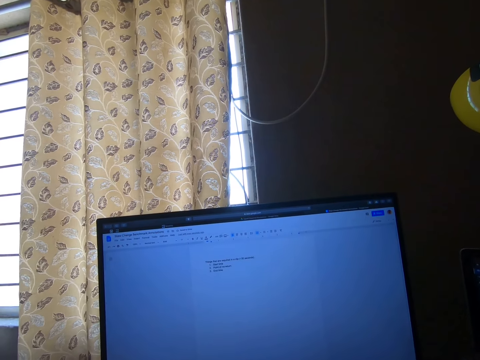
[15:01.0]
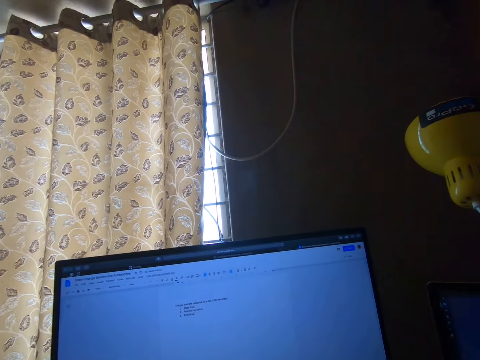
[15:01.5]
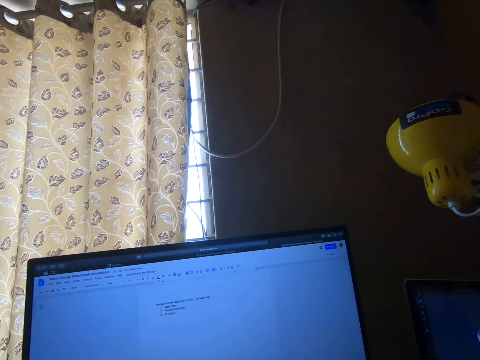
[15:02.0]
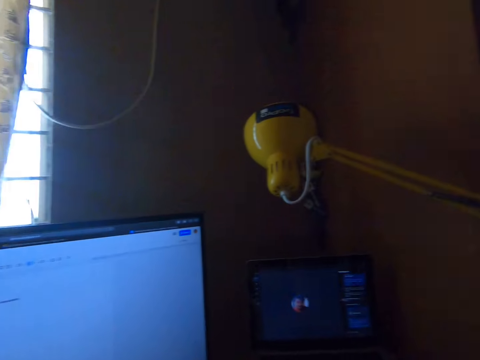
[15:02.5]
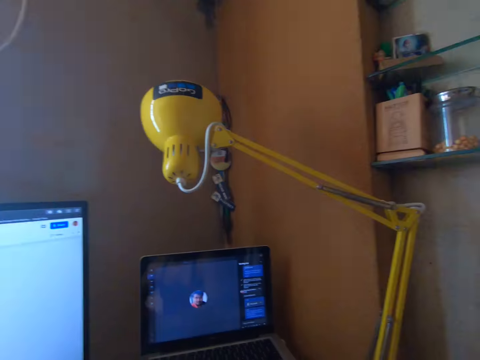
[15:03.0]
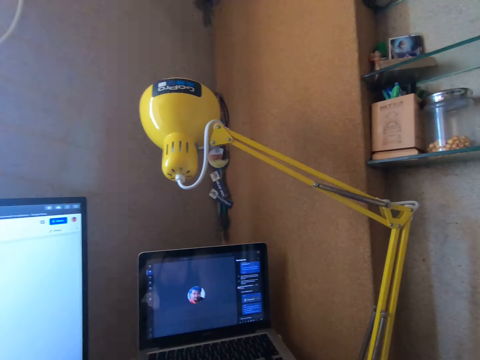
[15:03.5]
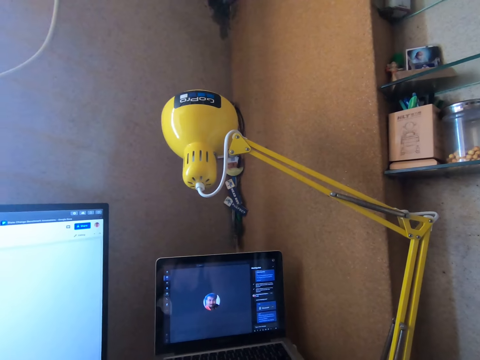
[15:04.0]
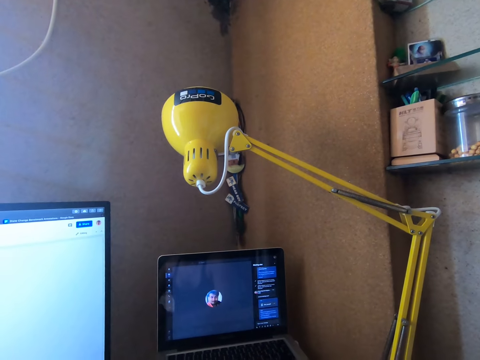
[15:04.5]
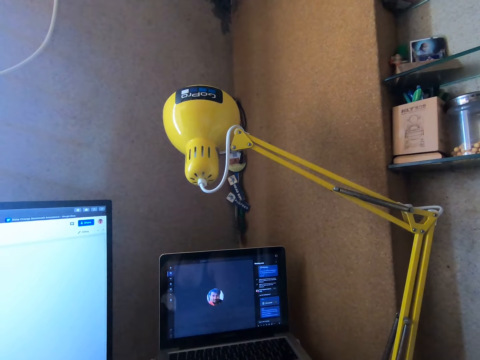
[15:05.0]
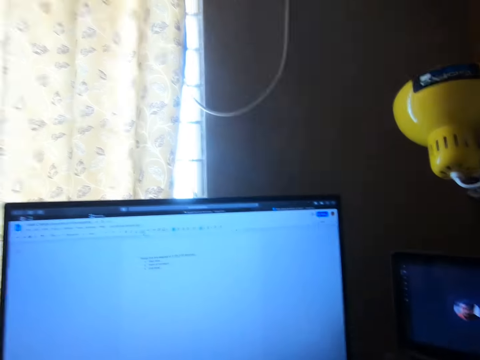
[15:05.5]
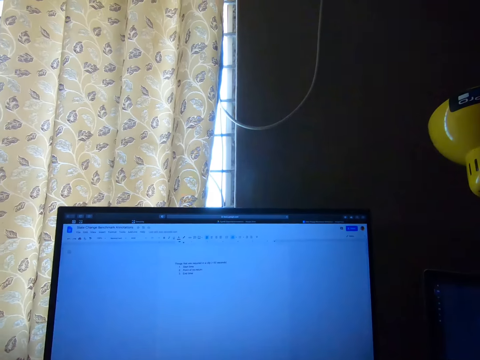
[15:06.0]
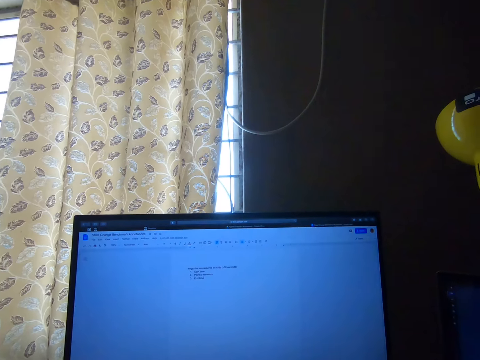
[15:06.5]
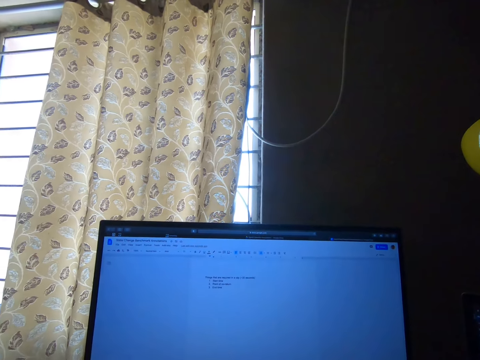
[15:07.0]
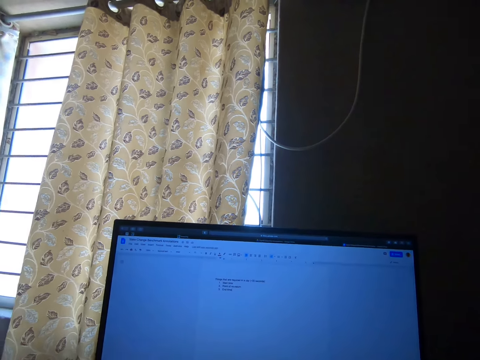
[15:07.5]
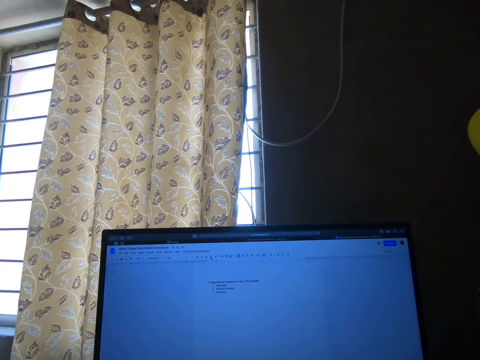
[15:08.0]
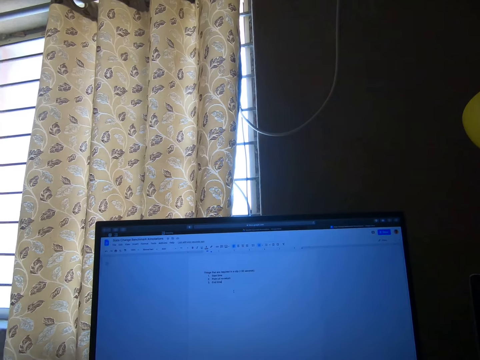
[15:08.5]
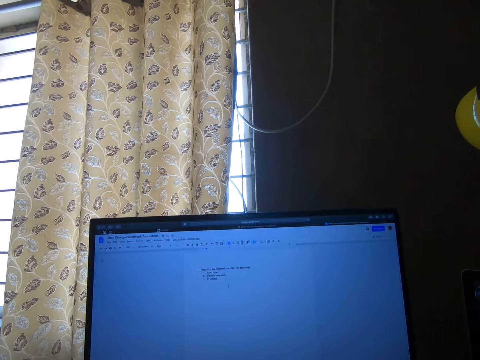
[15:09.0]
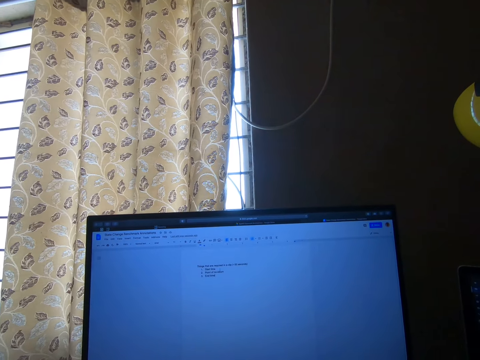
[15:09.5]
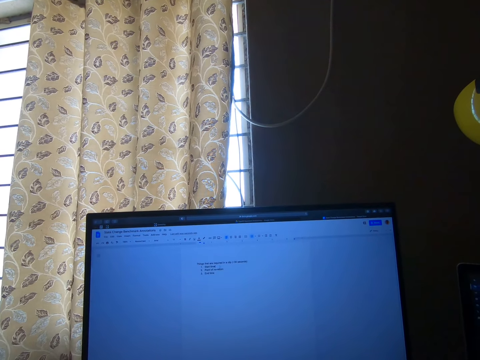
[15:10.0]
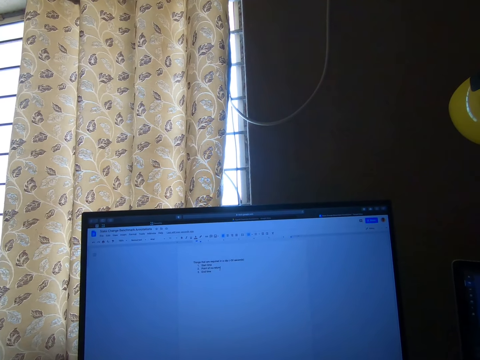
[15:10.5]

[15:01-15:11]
The camera wearer looks at the laptop. They look at a monitor.

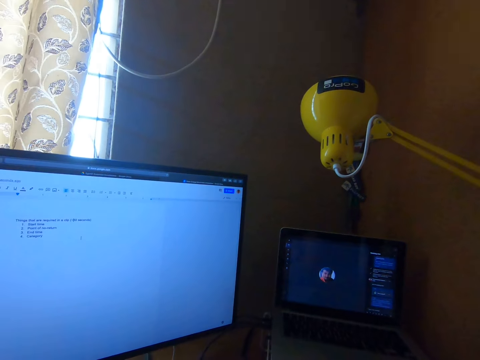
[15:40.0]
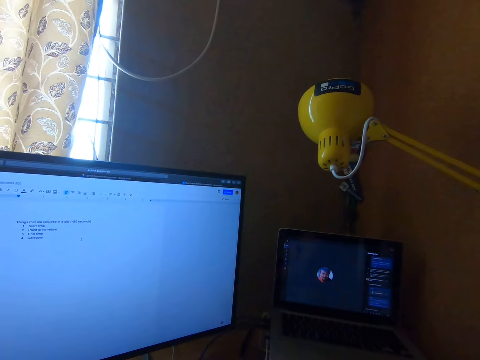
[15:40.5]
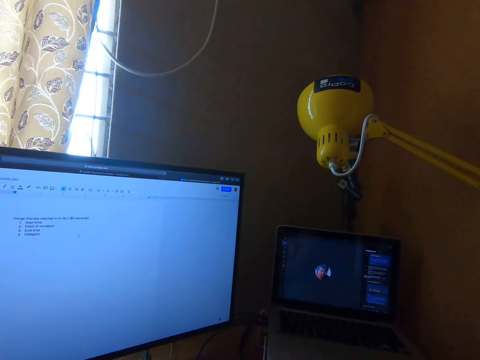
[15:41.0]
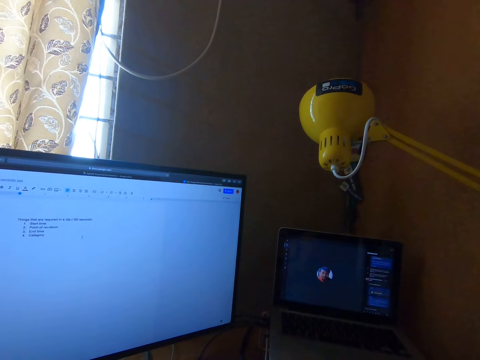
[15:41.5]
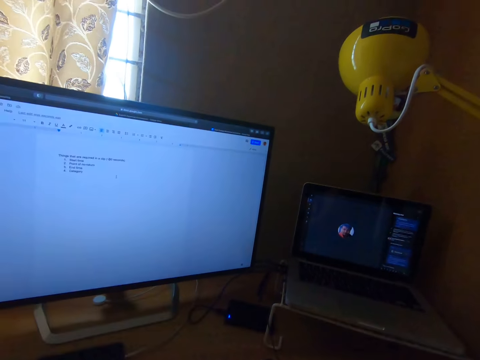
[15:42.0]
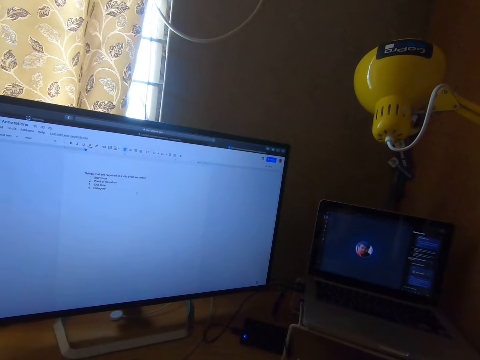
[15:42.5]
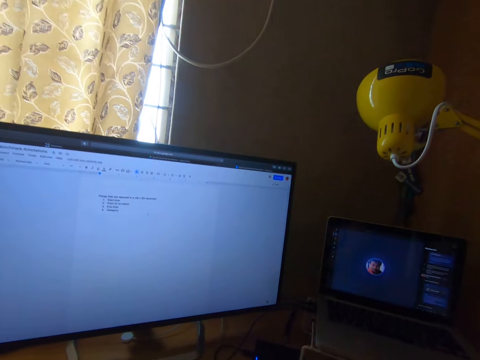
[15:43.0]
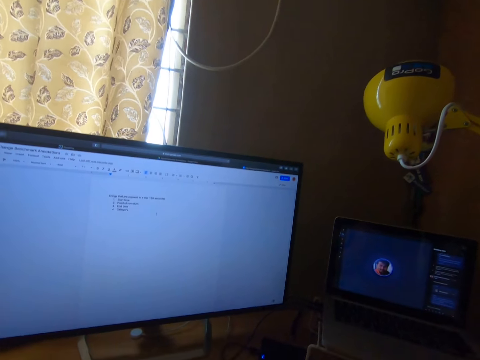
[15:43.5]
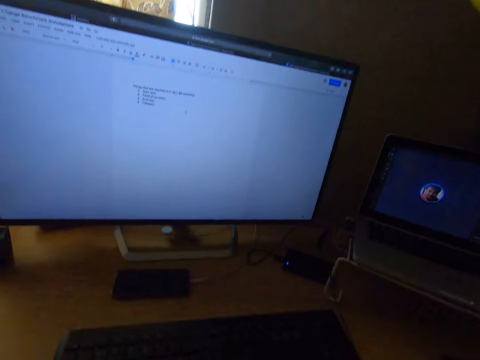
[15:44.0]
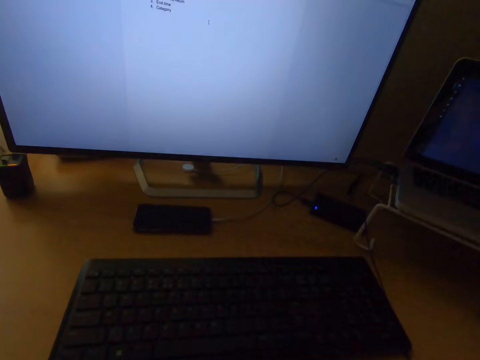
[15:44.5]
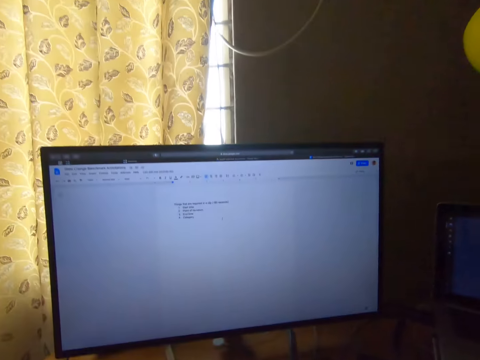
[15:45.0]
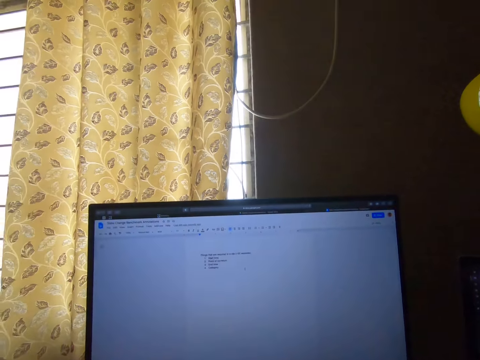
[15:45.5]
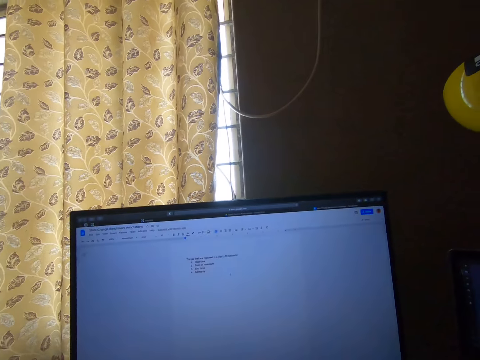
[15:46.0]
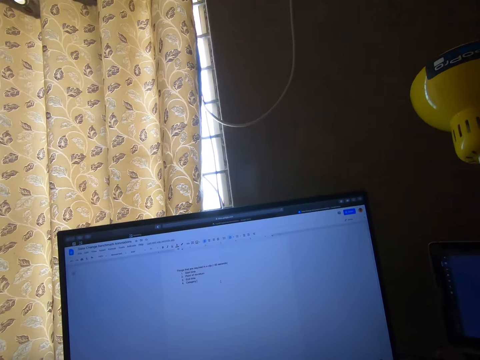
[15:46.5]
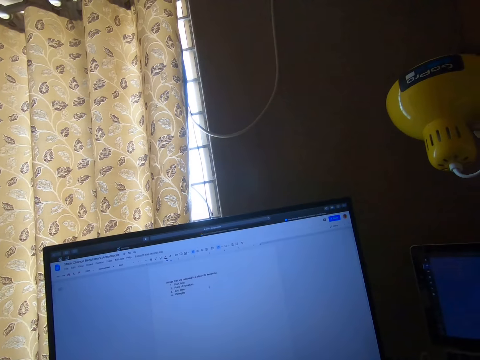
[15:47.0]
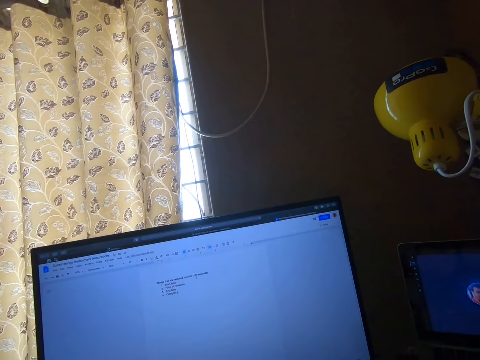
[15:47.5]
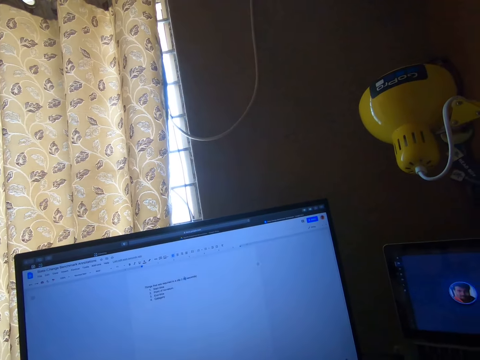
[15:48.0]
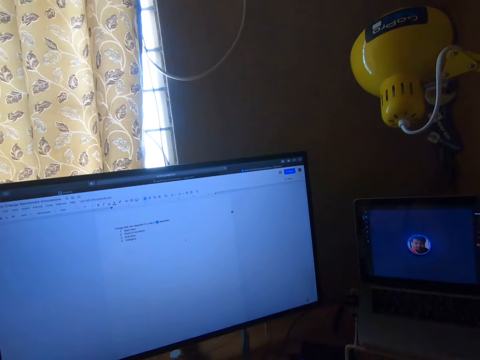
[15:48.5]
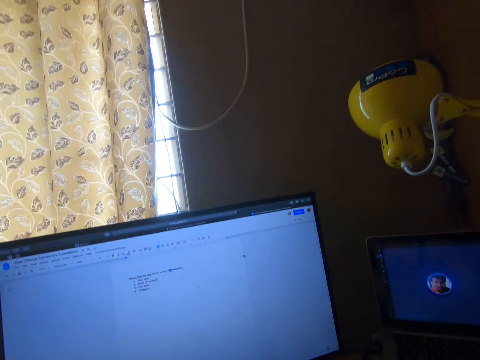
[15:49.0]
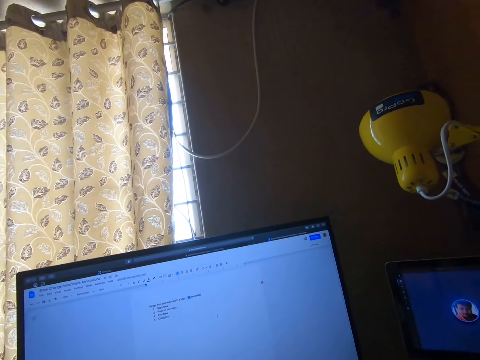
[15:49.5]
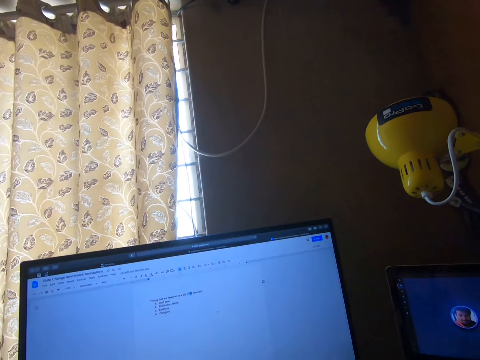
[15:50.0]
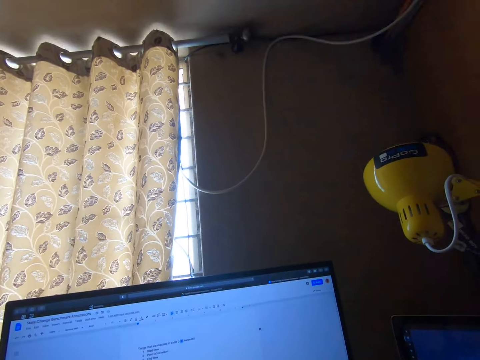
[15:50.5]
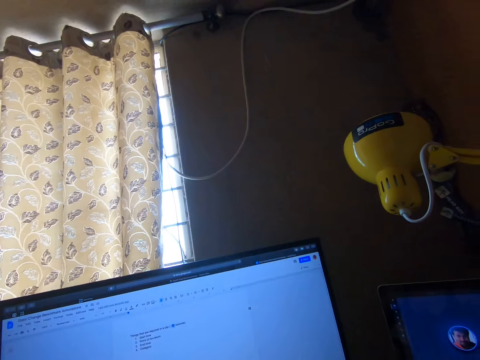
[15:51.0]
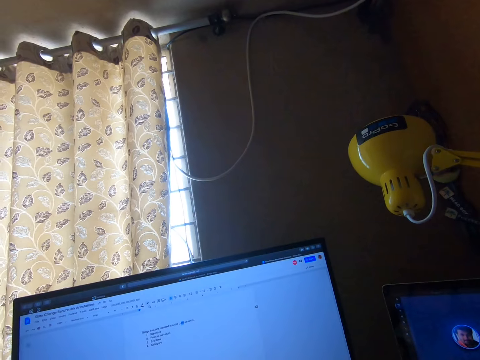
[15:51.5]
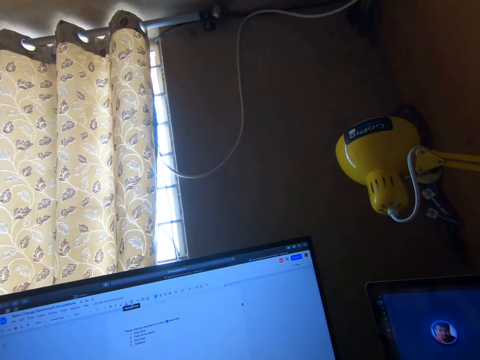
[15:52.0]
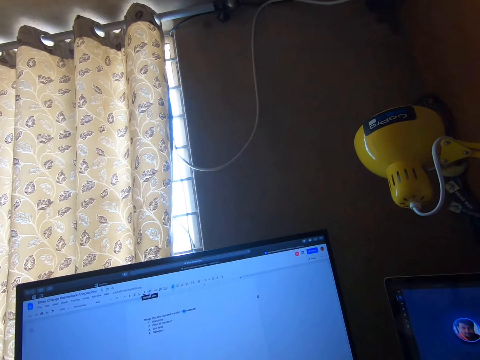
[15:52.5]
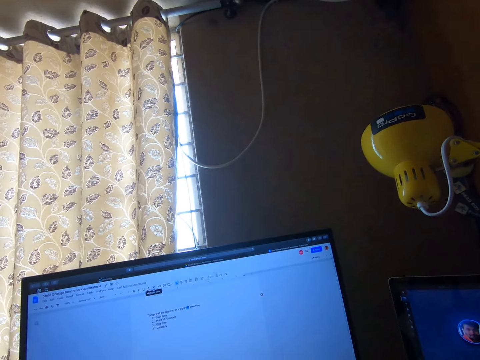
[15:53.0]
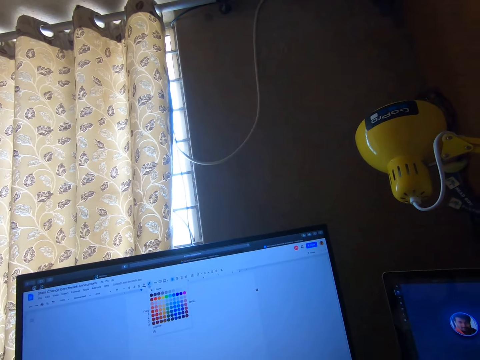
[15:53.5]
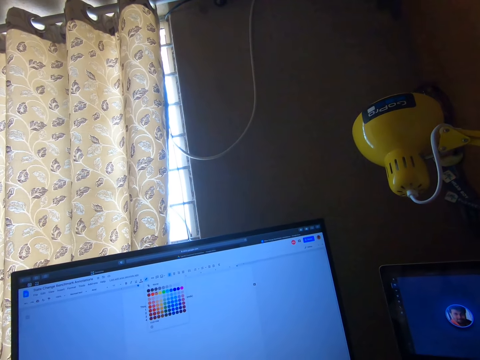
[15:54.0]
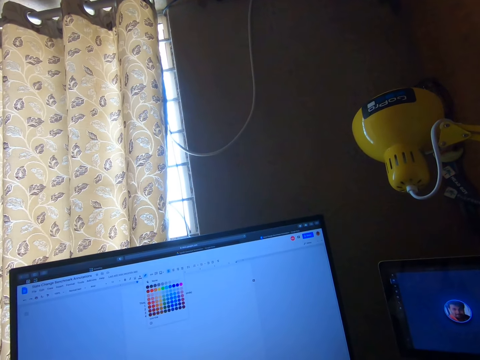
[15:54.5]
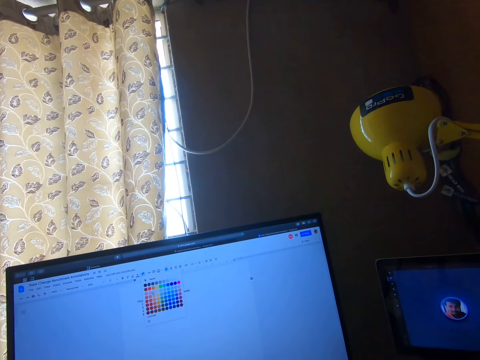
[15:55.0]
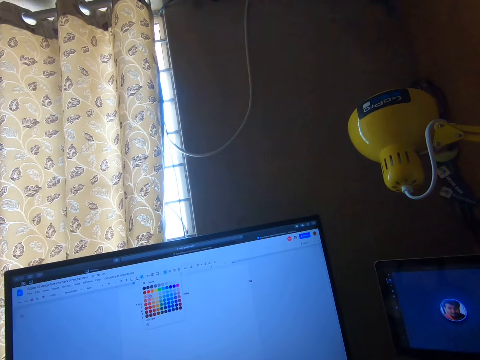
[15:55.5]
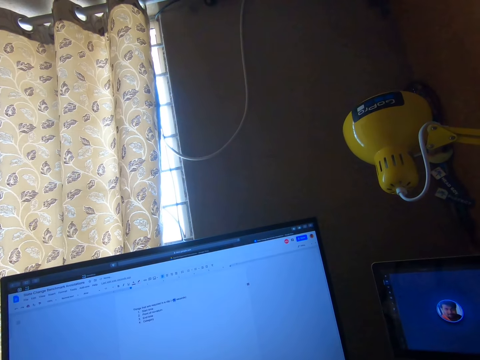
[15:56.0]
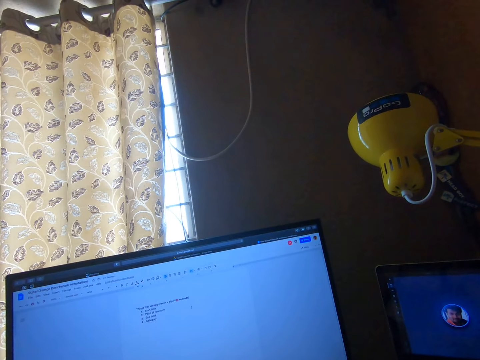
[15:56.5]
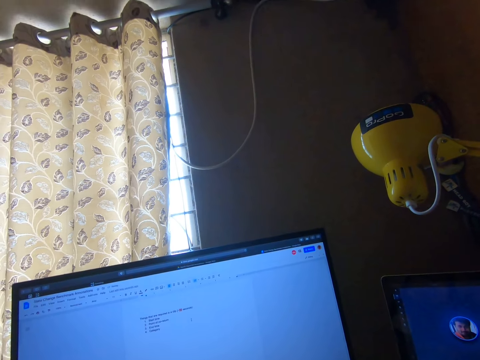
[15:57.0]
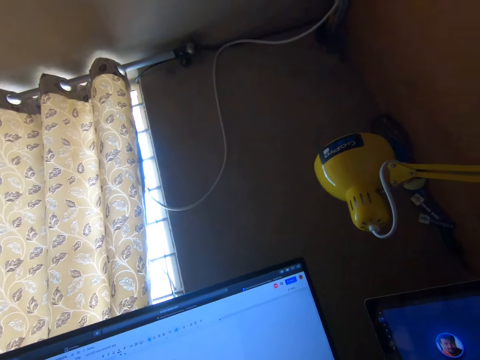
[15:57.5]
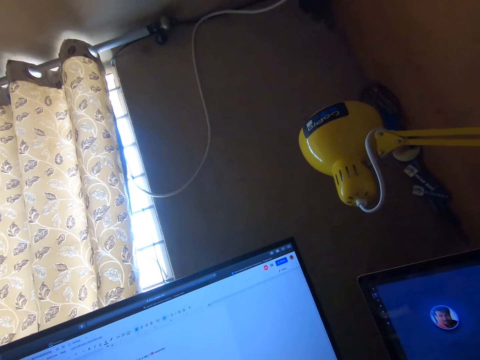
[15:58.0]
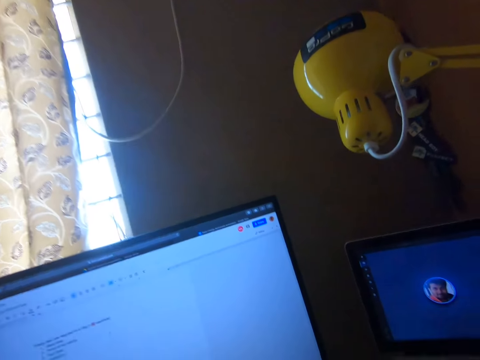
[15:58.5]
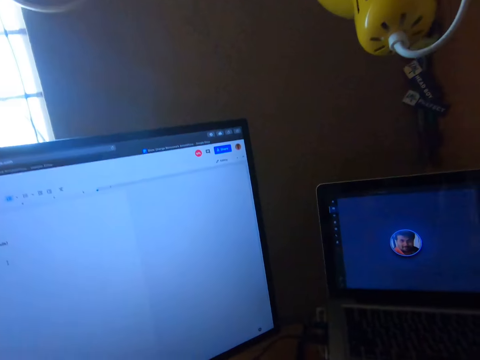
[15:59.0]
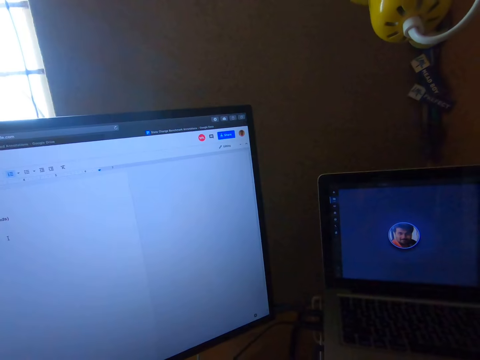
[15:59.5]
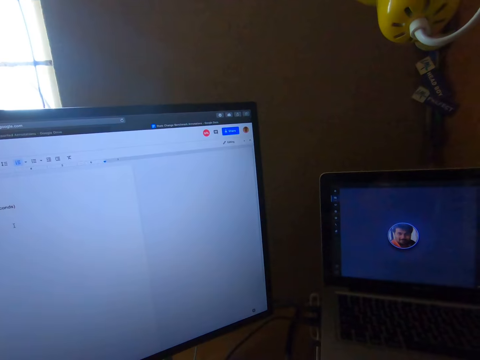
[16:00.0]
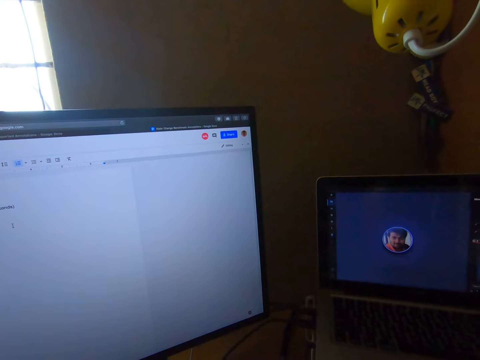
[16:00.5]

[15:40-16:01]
The camera wearer looks at the laptop. They look at a monitor.
